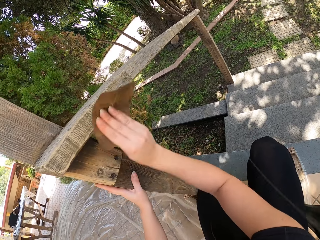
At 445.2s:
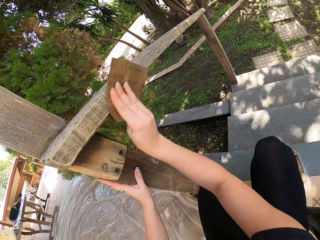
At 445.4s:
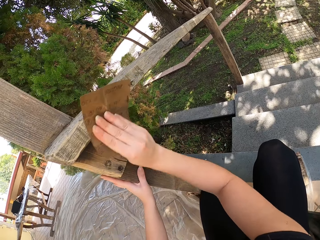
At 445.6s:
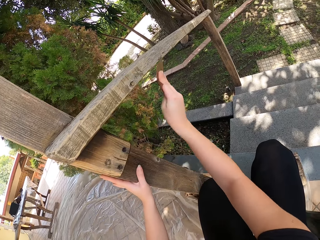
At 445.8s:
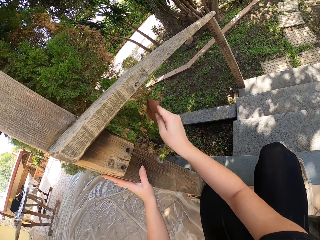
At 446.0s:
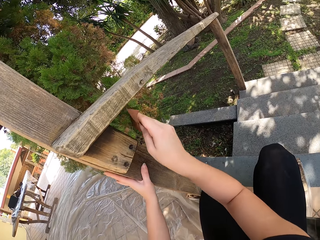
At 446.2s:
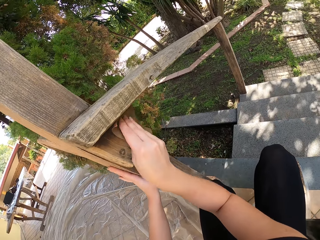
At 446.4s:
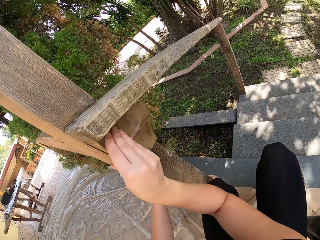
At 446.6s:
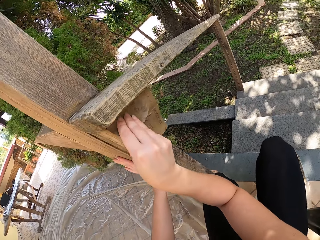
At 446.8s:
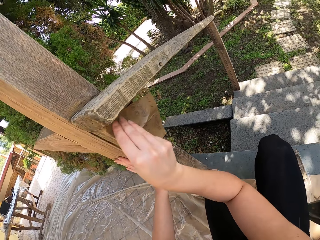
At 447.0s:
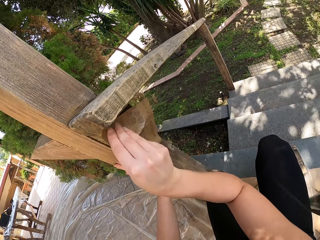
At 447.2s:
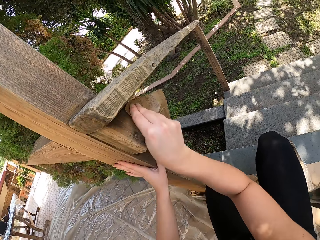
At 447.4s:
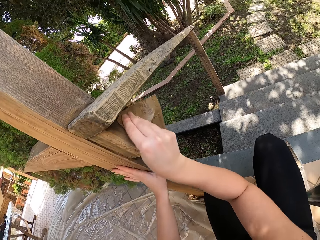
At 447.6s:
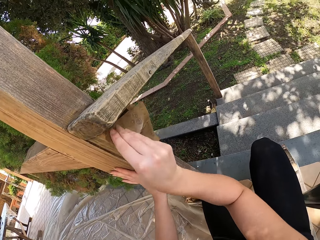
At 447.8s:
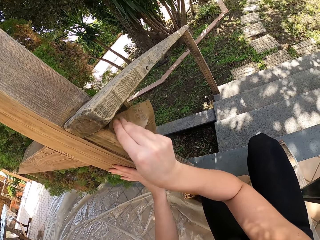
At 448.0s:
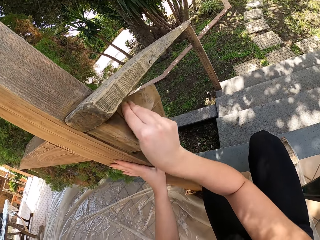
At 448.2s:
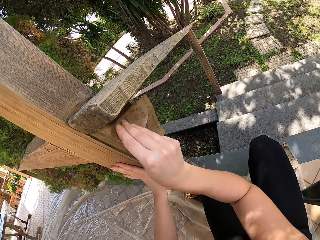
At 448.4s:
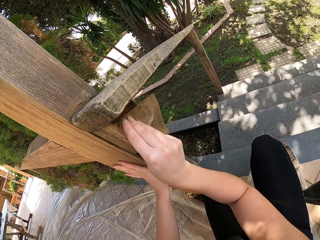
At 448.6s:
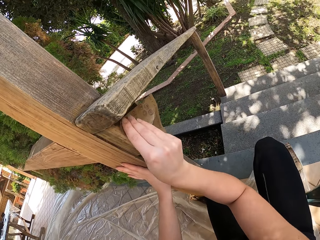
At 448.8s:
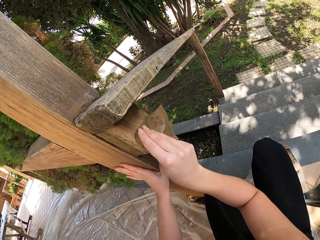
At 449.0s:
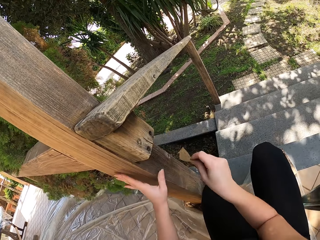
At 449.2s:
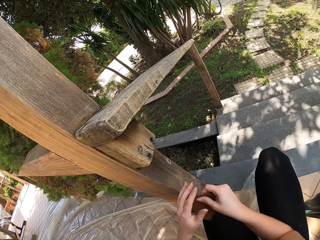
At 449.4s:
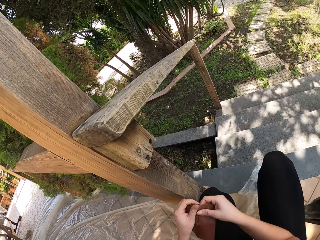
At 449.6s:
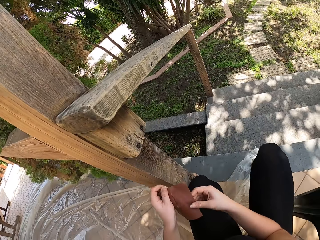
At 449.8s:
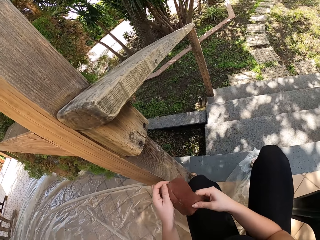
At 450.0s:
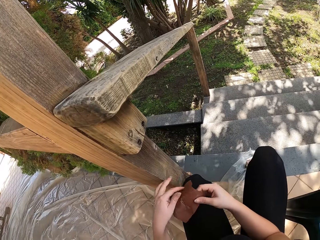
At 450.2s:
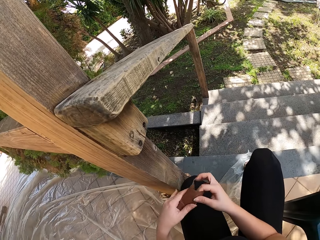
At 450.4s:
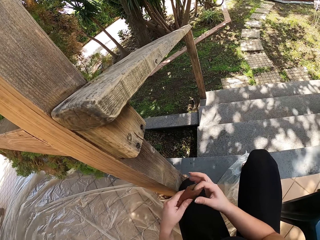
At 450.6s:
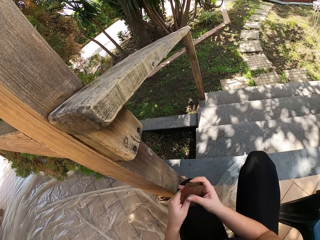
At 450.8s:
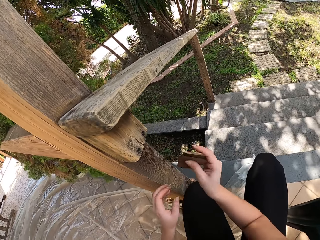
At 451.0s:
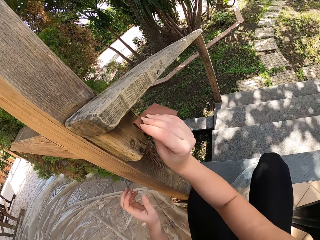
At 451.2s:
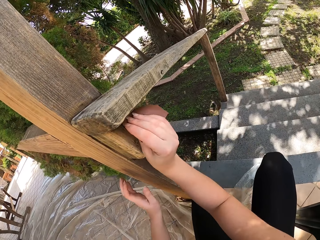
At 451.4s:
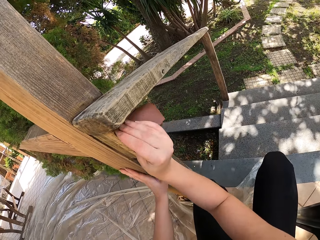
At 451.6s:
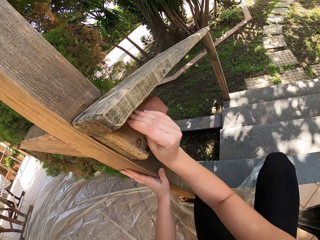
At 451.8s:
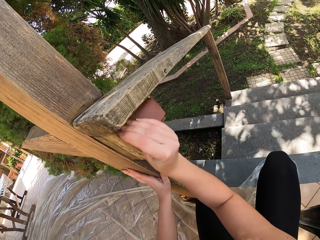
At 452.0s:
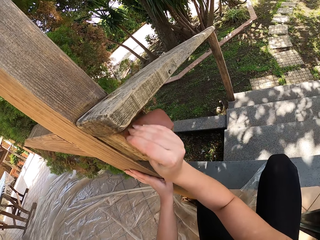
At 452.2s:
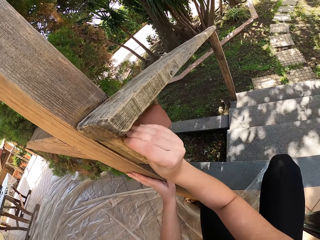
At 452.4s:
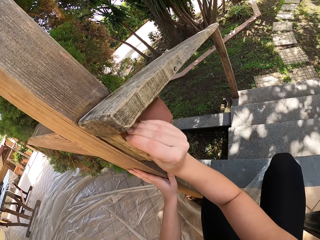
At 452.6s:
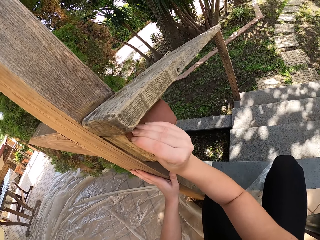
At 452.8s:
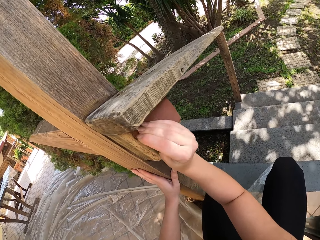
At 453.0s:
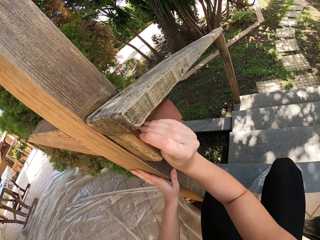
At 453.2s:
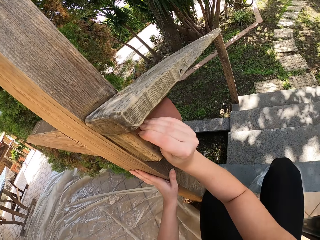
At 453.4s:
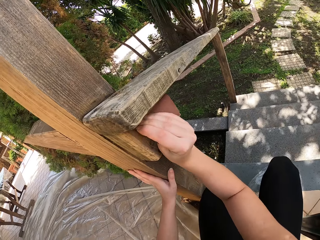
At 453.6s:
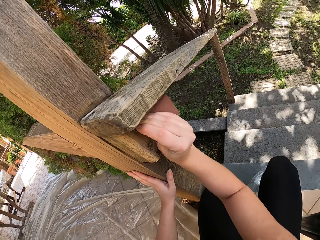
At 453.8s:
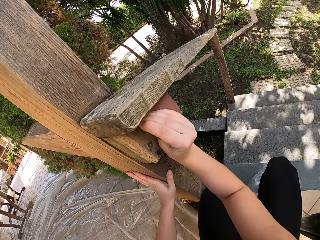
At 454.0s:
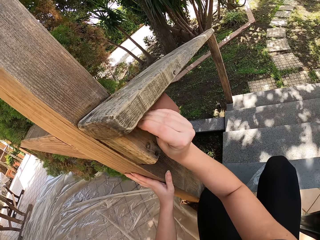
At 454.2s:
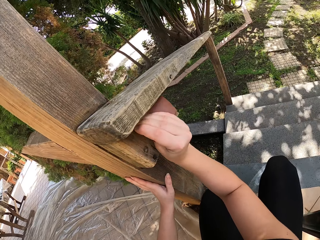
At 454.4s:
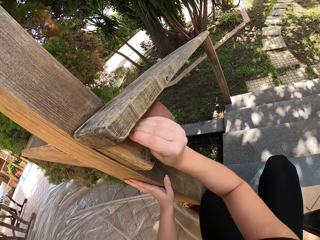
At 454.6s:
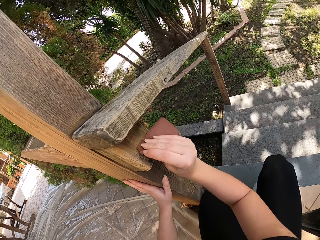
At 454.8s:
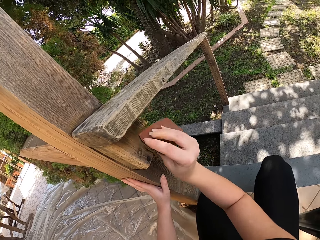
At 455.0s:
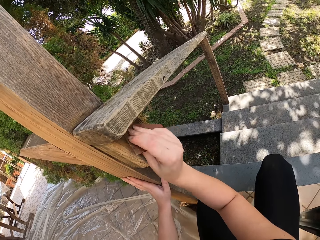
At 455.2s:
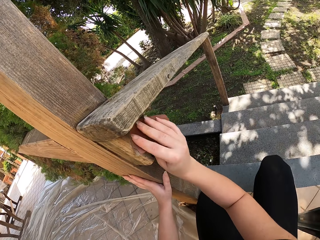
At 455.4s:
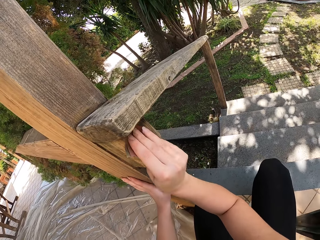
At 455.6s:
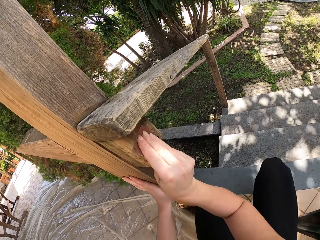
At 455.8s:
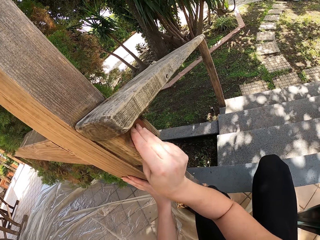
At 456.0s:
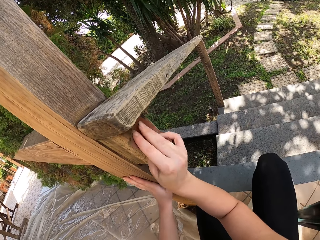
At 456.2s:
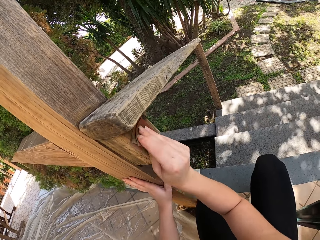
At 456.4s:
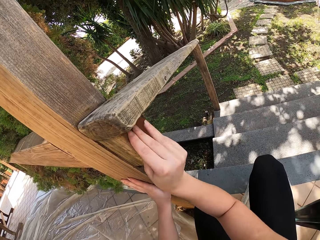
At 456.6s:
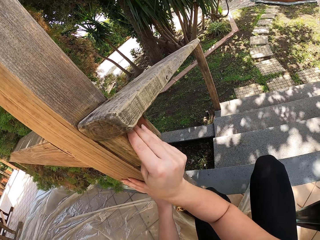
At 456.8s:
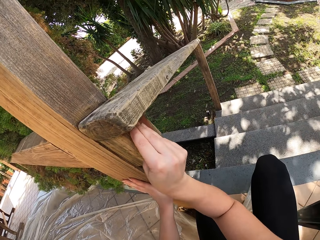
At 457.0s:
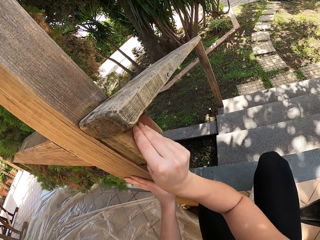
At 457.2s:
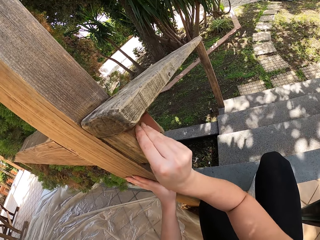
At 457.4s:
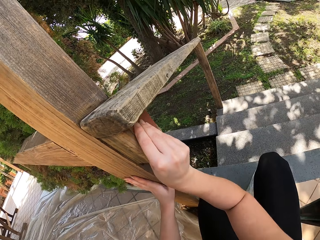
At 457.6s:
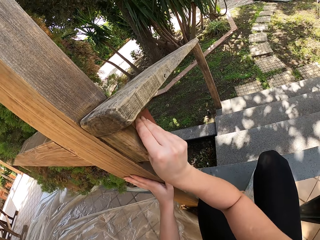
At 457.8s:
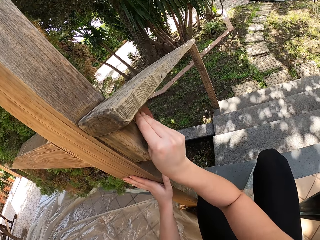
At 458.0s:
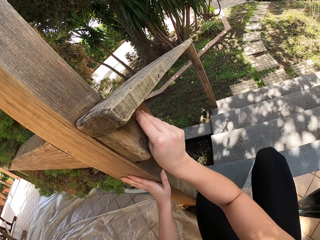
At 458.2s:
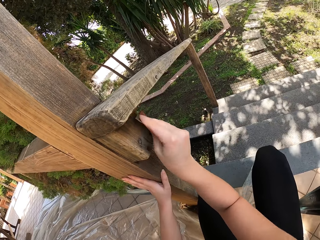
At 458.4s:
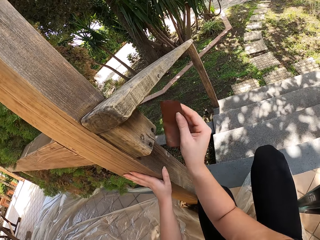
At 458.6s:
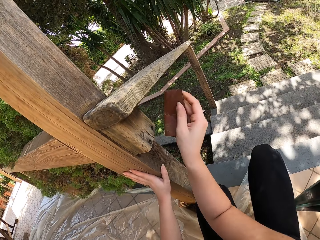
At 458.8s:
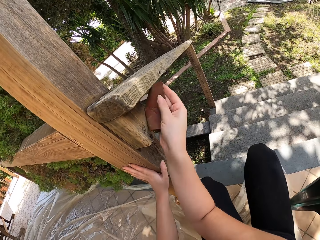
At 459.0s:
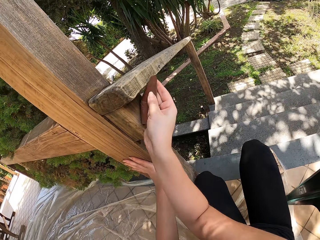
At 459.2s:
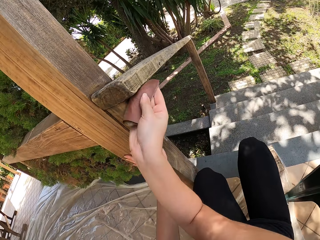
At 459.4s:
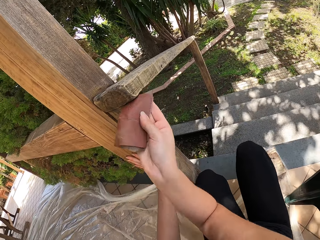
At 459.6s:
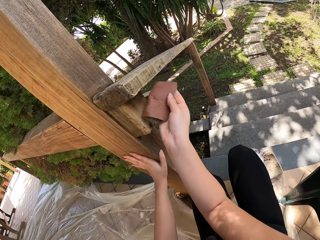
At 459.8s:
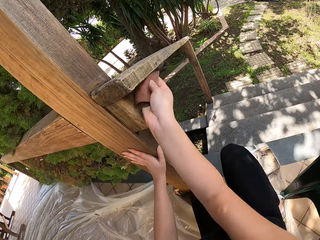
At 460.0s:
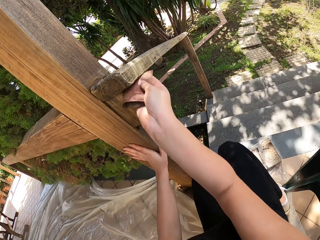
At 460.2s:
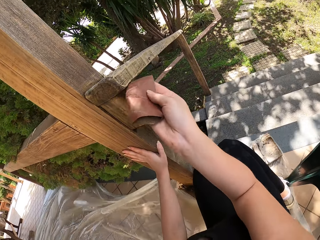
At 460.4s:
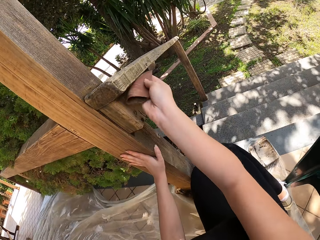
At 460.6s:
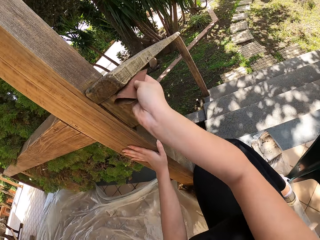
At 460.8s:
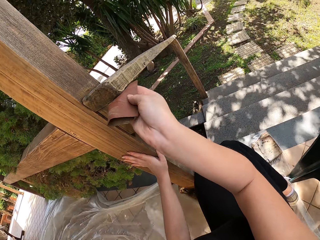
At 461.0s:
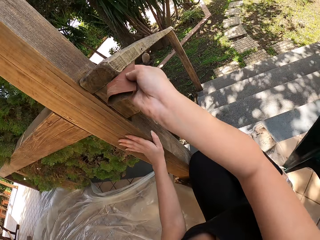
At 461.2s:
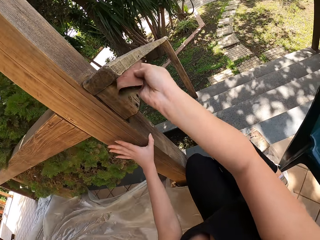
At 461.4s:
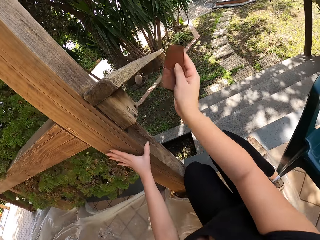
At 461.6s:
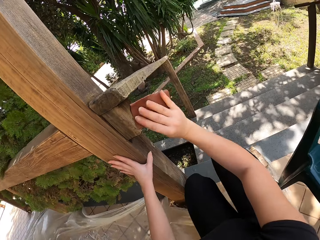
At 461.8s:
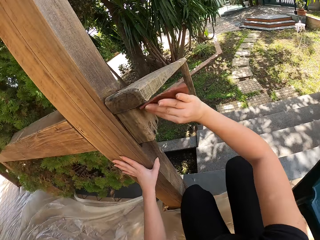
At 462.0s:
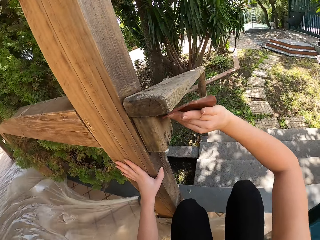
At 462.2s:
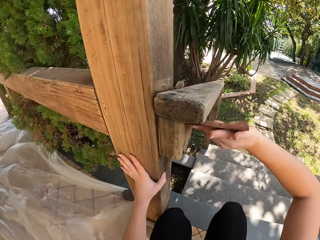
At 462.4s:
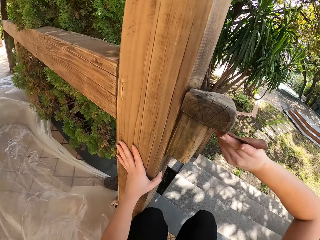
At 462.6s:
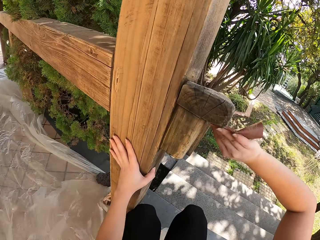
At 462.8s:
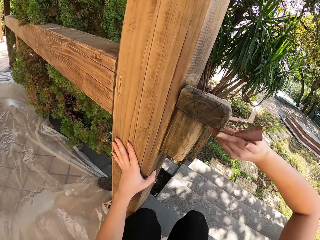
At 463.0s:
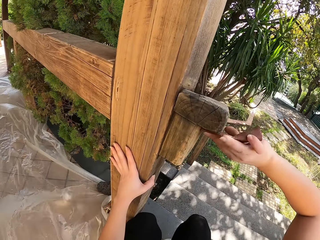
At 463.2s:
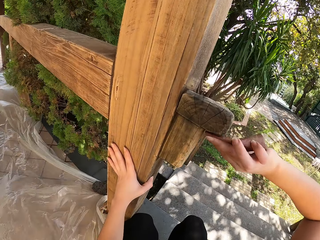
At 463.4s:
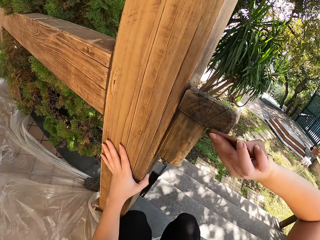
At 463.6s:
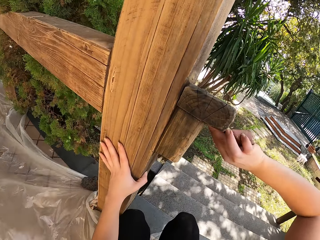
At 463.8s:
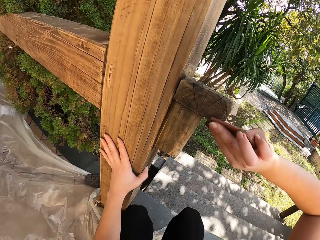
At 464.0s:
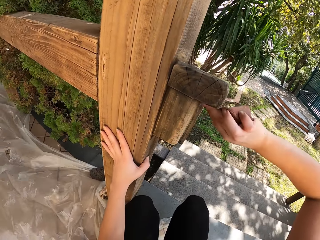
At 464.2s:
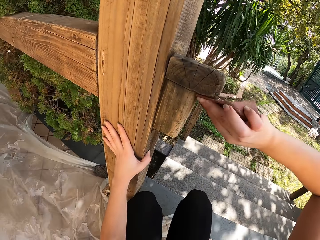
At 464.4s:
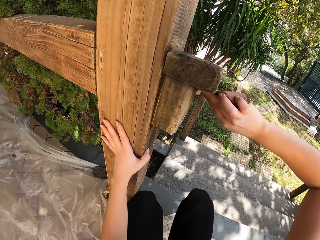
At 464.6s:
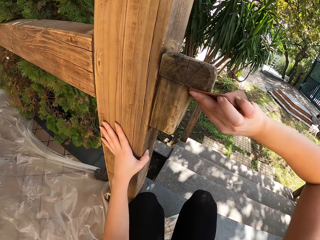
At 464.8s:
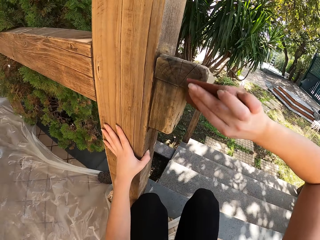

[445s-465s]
The camera wearer folds the sandpaper with her two hands. She sandpapers the half newel of the railing with her right hand. She sandpapers the sides and bottom of the handrail.
